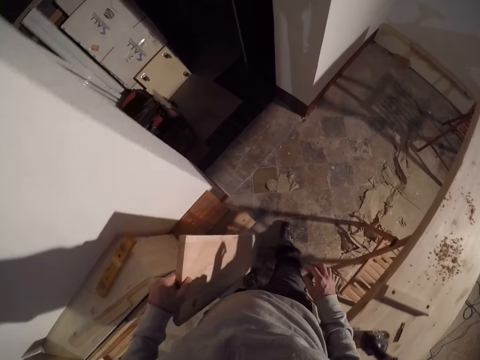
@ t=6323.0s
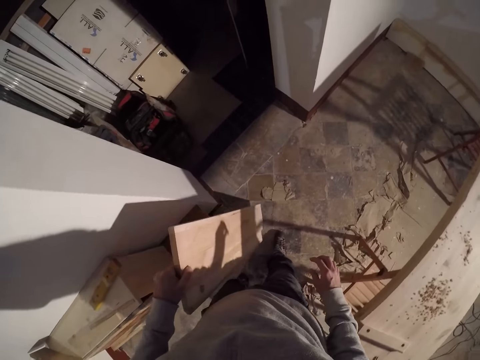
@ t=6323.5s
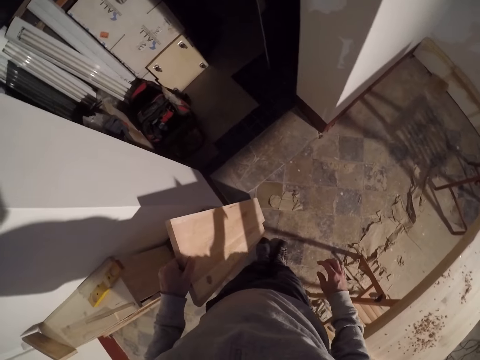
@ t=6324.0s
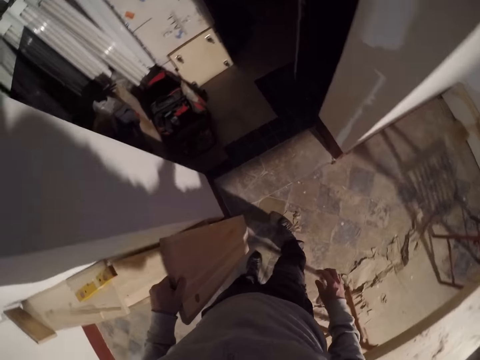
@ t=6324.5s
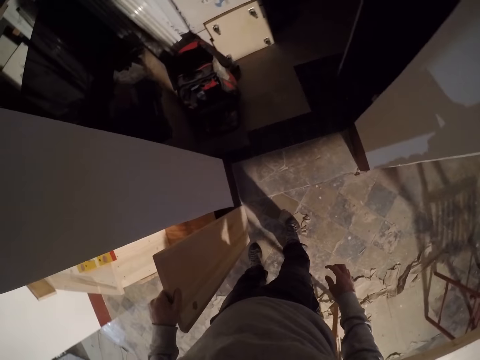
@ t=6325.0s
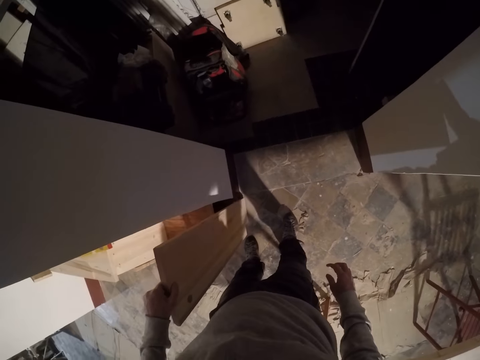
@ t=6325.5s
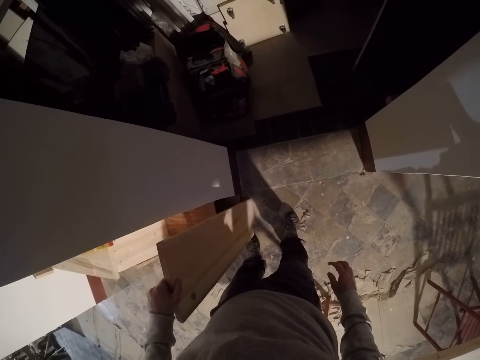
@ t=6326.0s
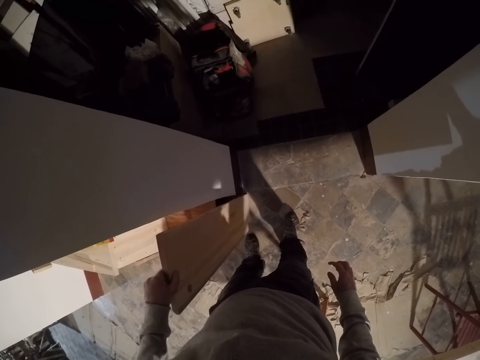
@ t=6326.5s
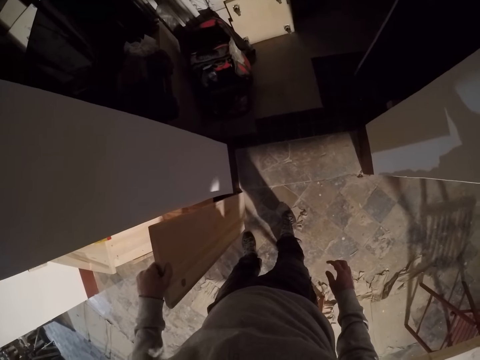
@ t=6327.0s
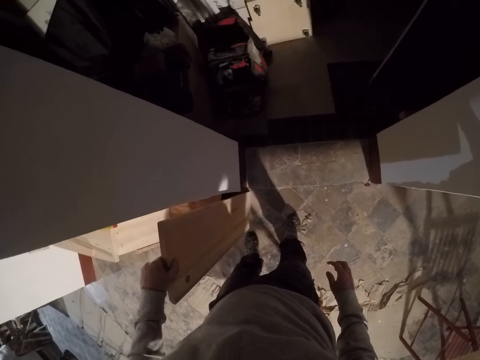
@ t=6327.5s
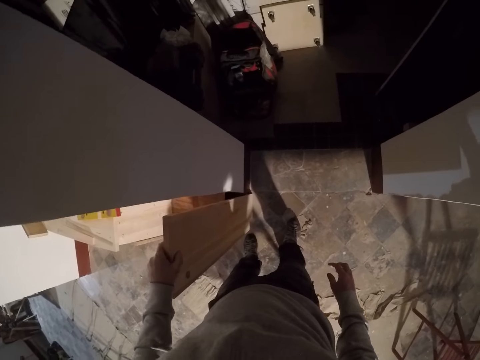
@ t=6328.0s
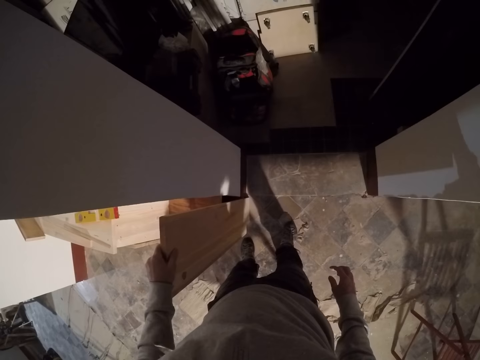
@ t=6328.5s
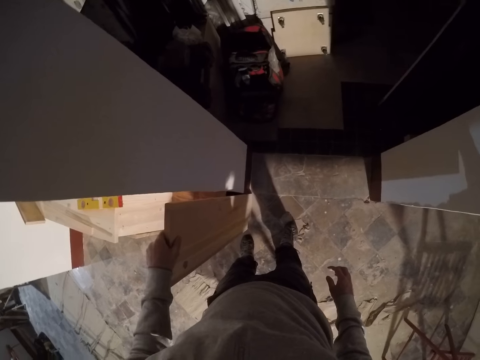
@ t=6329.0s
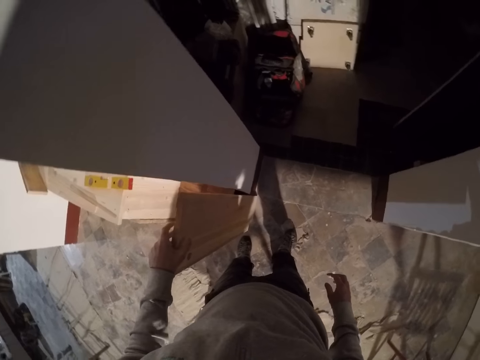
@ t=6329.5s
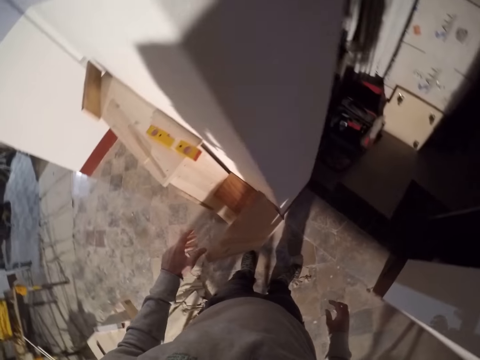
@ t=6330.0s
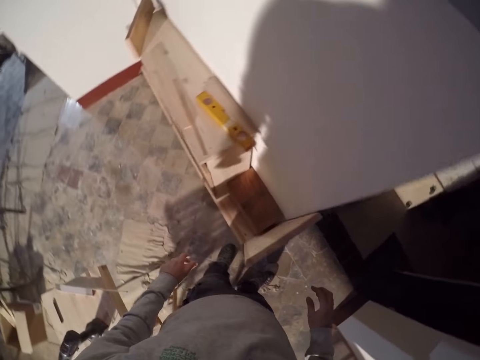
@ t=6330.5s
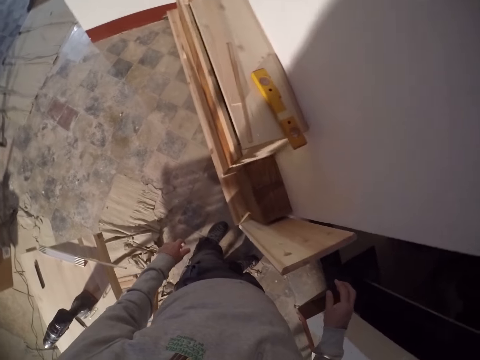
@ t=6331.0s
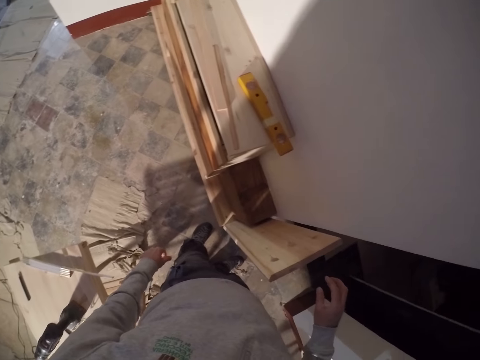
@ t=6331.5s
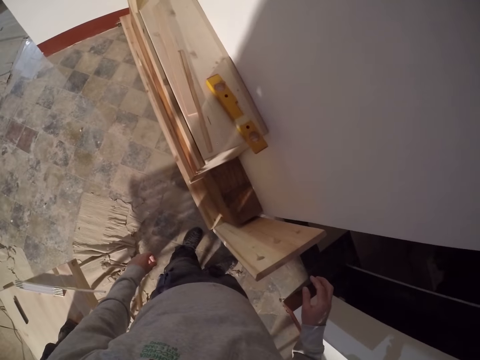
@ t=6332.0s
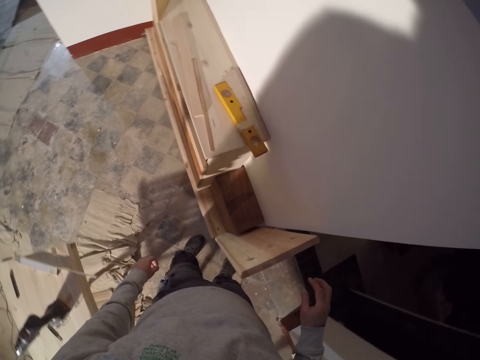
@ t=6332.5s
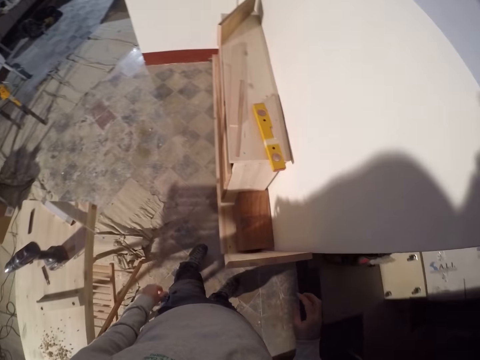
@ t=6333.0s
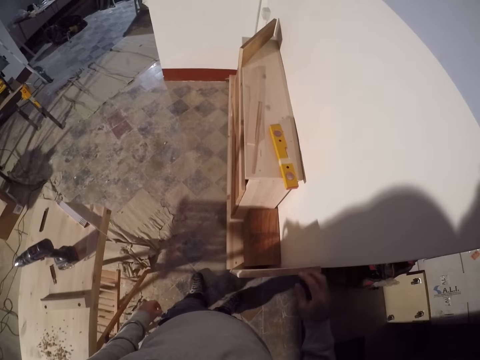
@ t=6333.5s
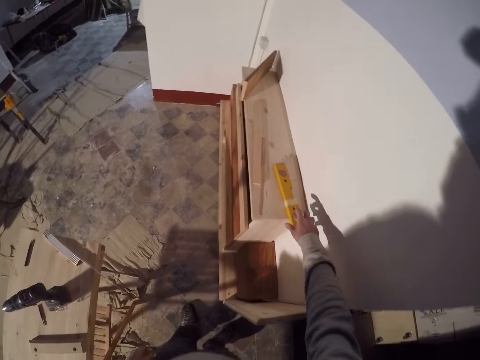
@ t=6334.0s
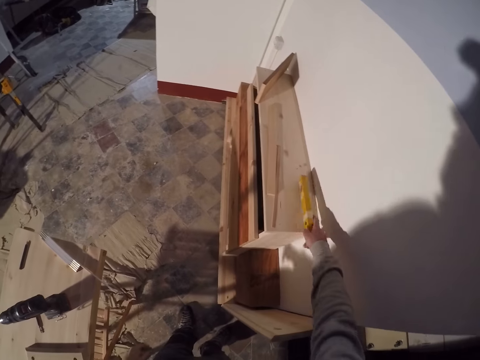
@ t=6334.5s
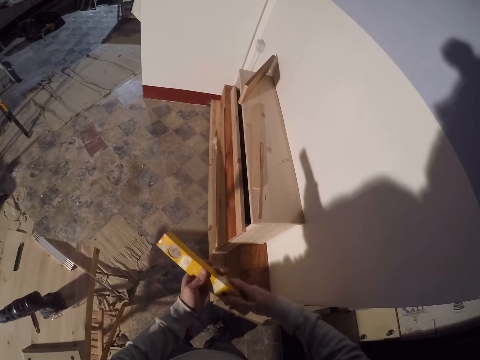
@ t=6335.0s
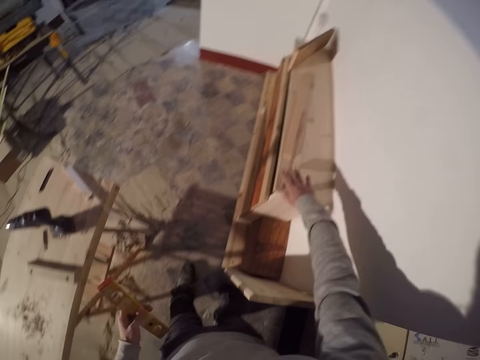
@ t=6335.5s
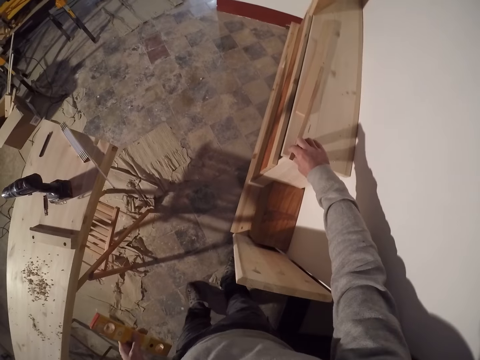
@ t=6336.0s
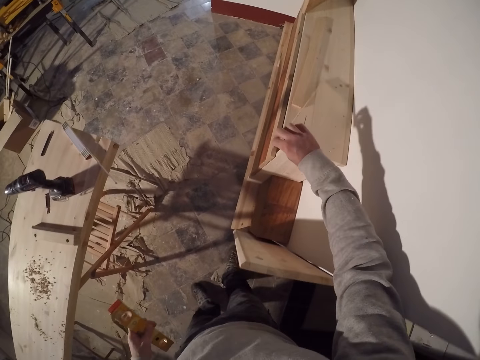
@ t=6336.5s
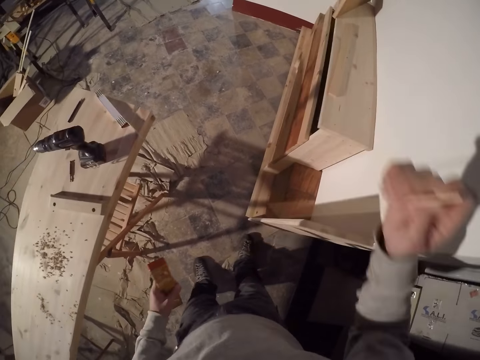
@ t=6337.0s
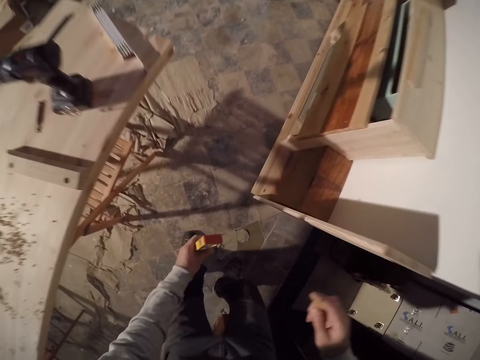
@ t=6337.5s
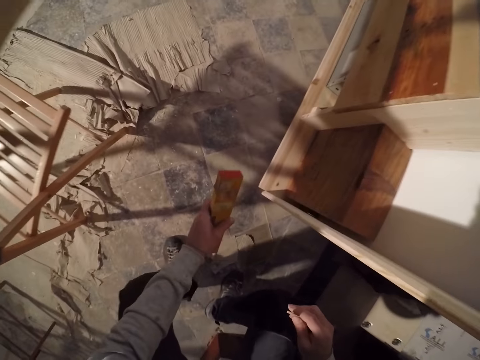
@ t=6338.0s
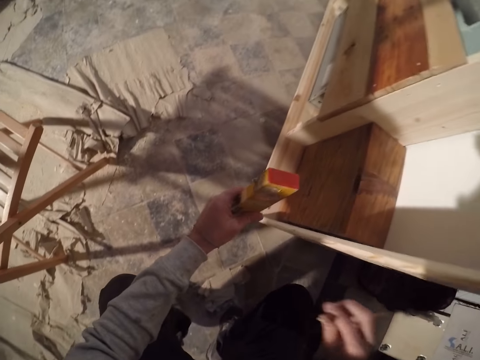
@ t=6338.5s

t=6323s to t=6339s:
The camera wearer walks in the room. He sets the plank in his left hand by a wall. He lifts a spirit level on the piece of furniture with his right hand. He passes the spirit level in his right hand to his left hand. He lifts a thin piece of wood on the piece of furniture with his right hand.

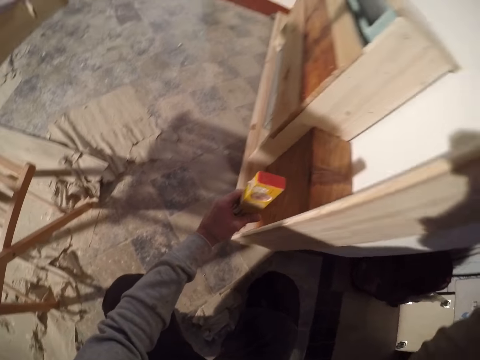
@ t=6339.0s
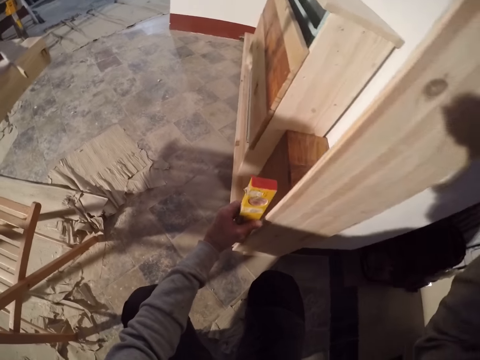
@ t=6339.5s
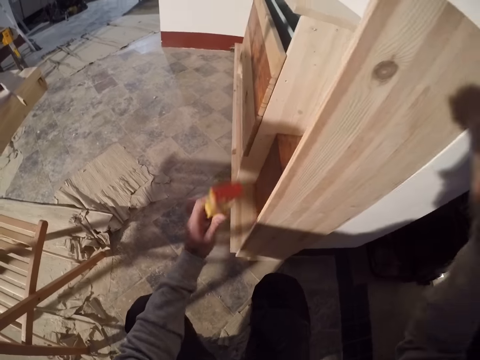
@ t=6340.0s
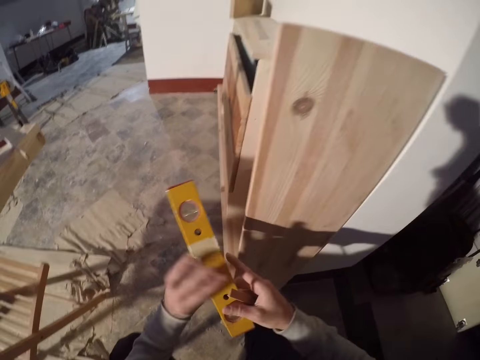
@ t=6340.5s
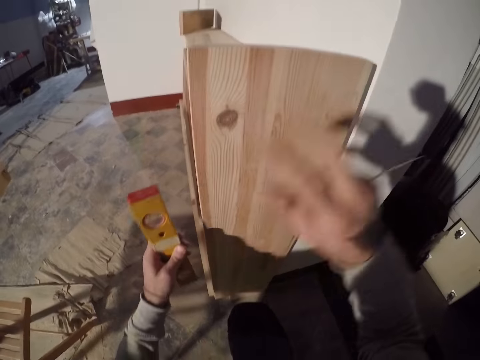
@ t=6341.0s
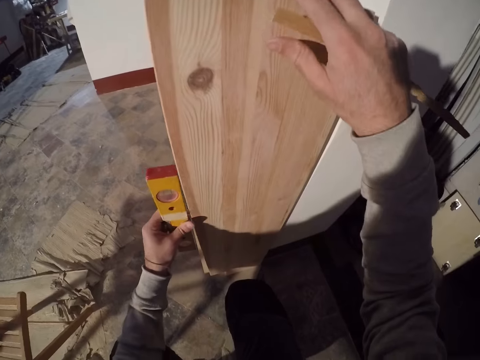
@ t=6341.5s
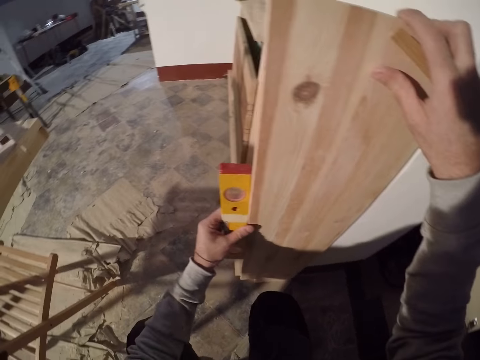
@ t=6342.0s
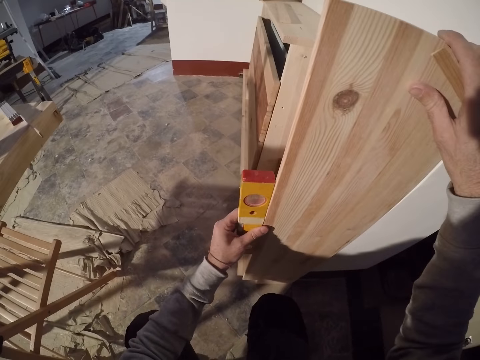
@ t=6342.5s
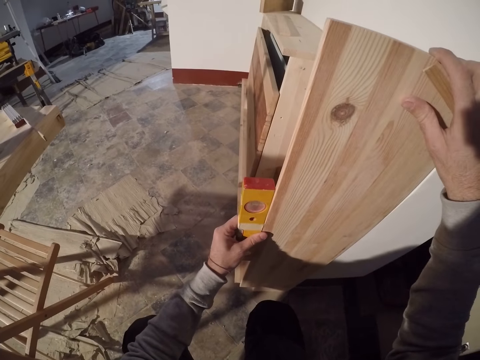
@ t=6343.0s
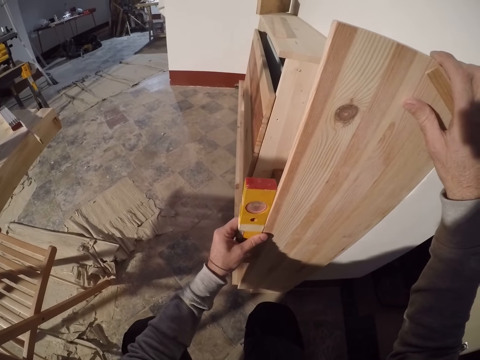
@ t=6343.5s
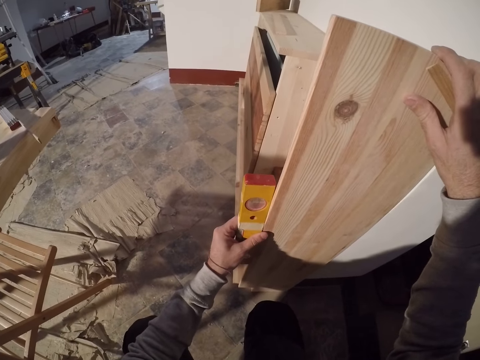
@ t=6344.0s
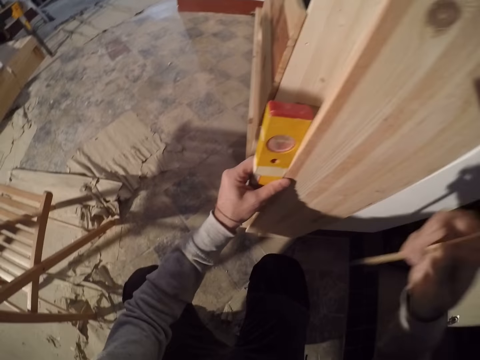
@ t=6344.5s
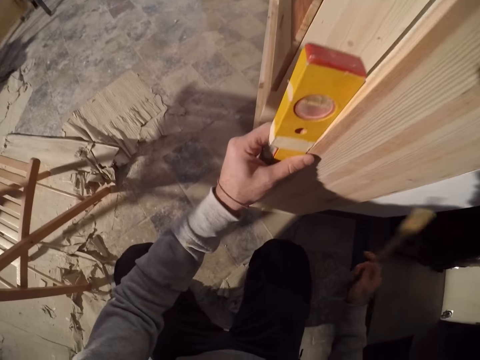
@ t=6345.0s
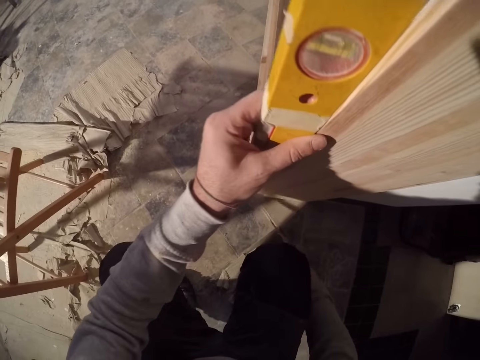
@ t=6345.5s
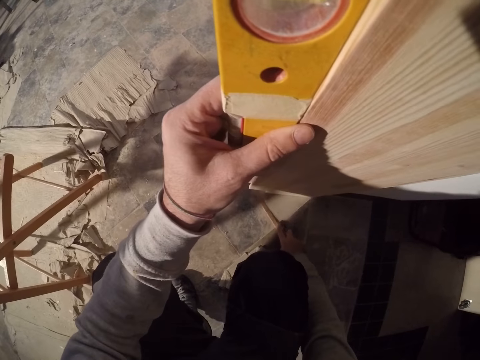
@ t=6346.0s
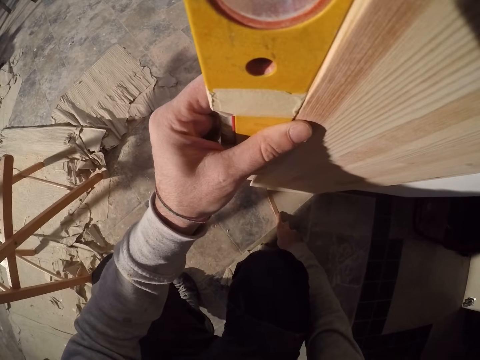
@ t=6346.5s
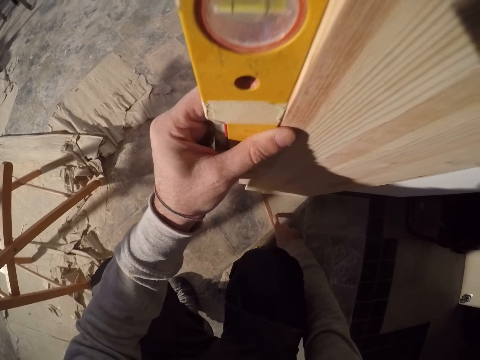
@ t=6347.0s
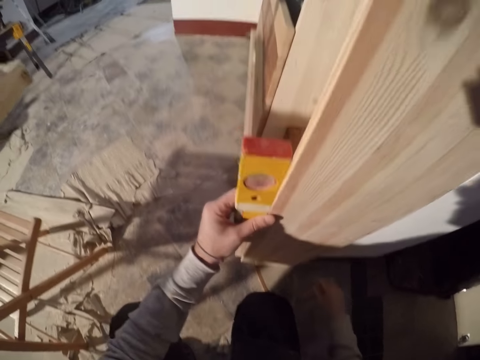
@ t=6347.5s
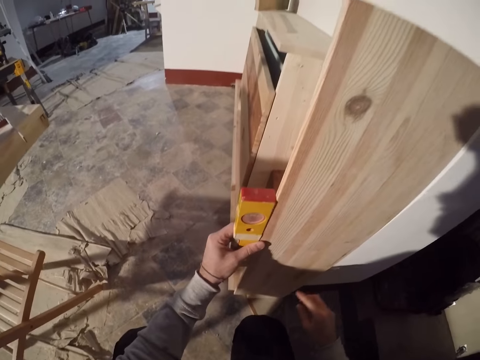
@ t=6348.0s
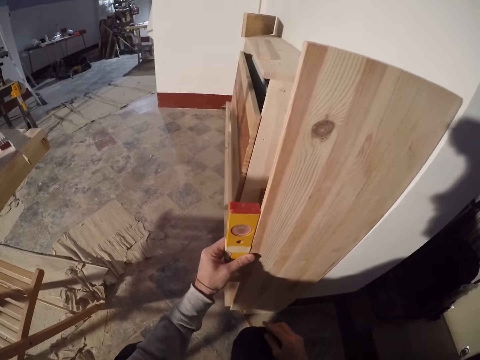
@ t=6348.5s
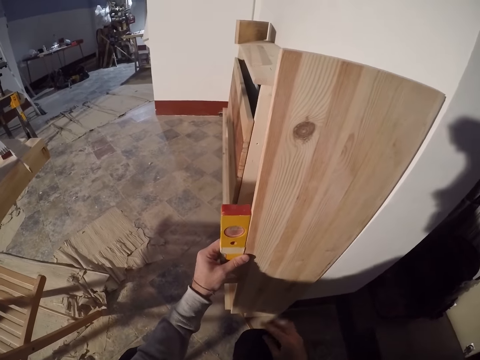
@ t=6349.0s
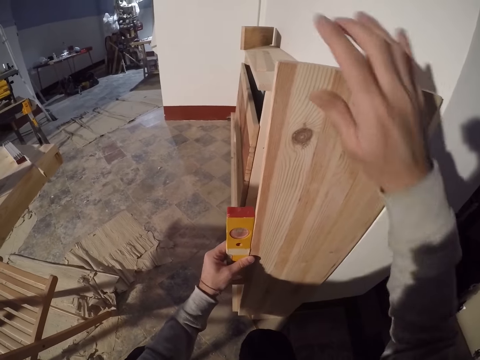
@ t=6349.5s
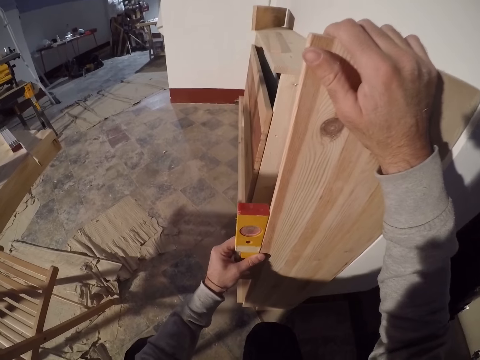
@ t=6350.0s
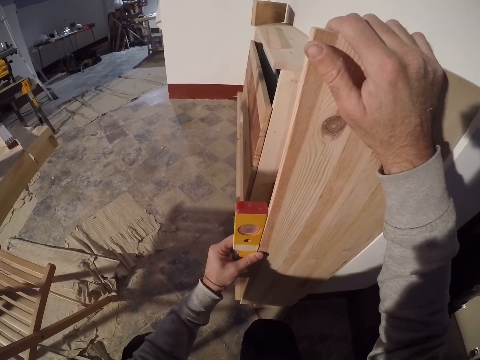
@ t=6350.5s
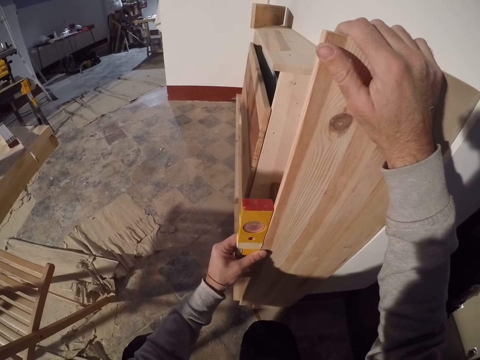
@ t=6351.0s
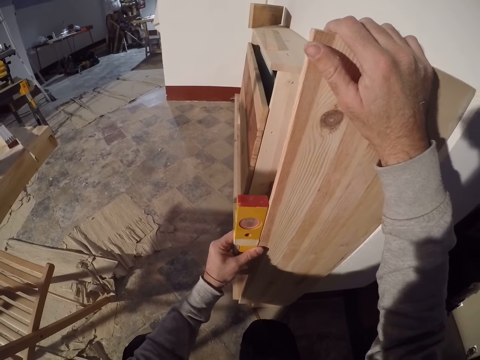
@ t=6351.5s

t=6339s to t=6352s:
The camera wearer flips the spirit level in his left hand. He holds the top of the plank with his right hand. He places the spirit level in his left hand on the side of the plank. He drops the thin piece of wood in his right hand on the floor. He holds the top of the plank with his right hand. He touches the wood with the right hand.
